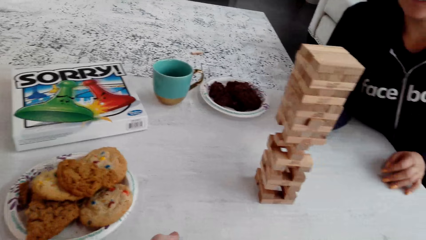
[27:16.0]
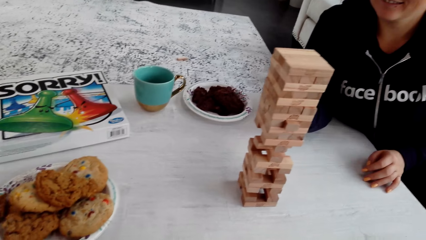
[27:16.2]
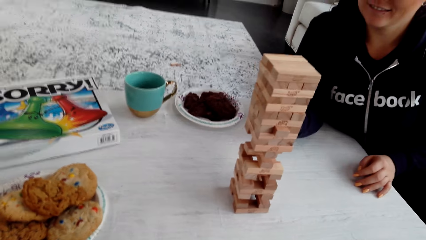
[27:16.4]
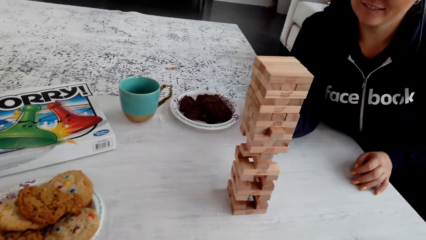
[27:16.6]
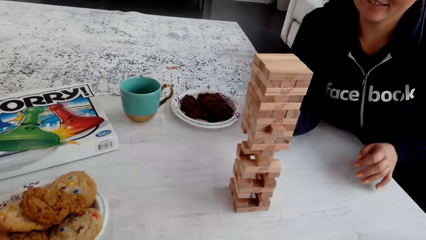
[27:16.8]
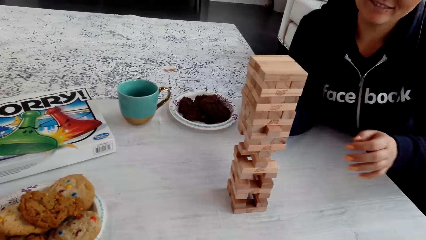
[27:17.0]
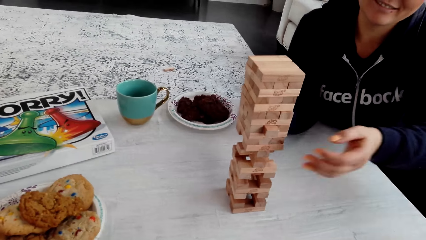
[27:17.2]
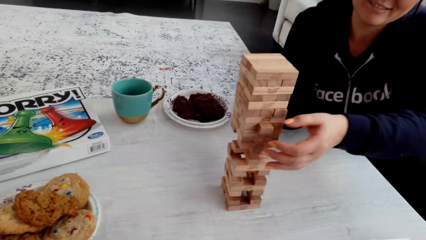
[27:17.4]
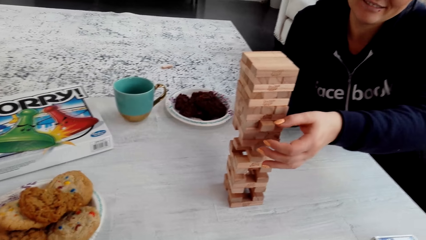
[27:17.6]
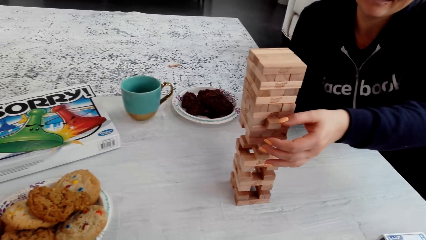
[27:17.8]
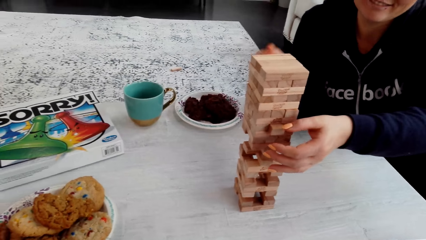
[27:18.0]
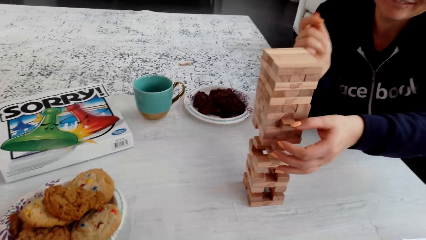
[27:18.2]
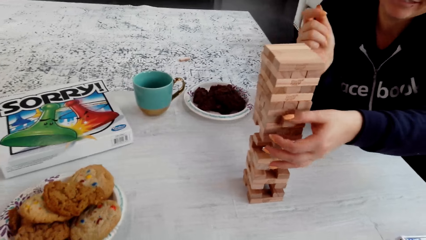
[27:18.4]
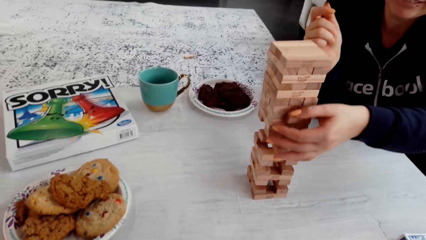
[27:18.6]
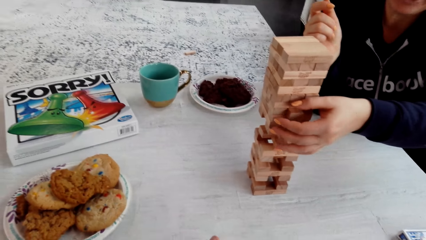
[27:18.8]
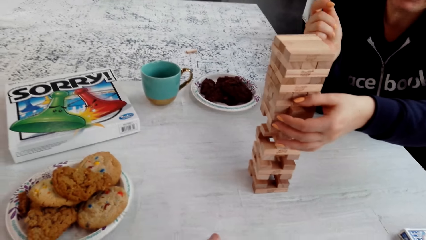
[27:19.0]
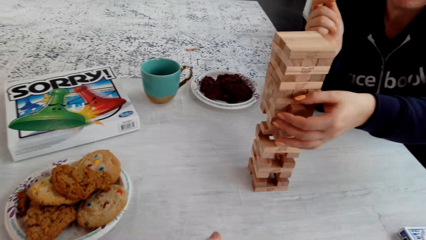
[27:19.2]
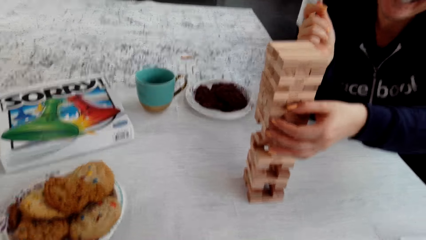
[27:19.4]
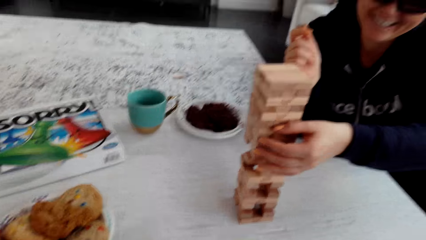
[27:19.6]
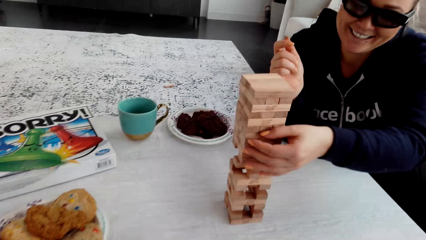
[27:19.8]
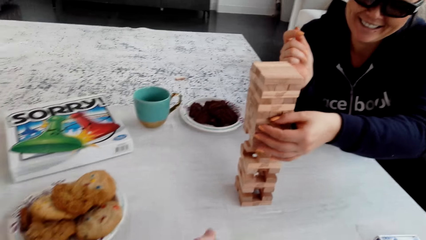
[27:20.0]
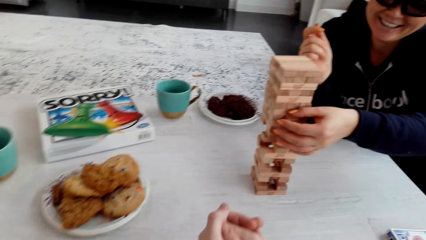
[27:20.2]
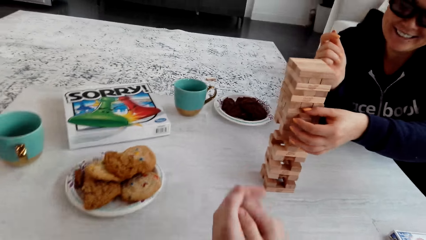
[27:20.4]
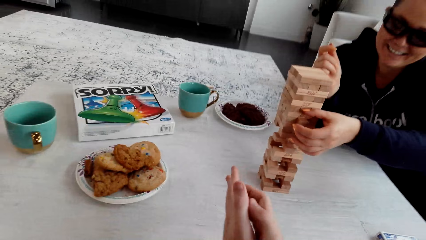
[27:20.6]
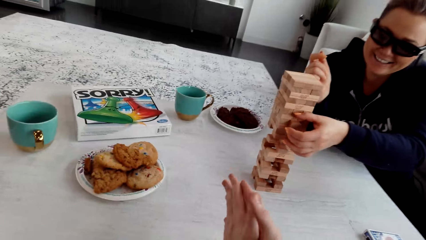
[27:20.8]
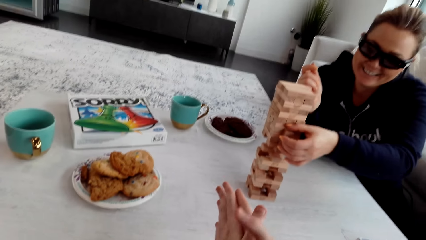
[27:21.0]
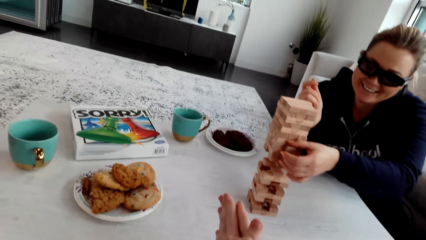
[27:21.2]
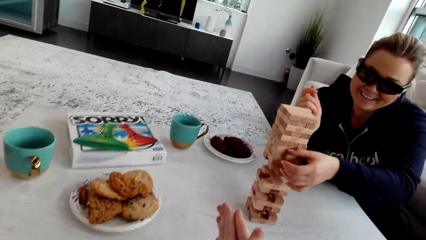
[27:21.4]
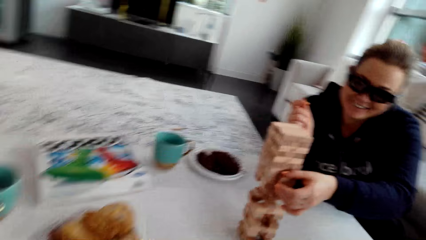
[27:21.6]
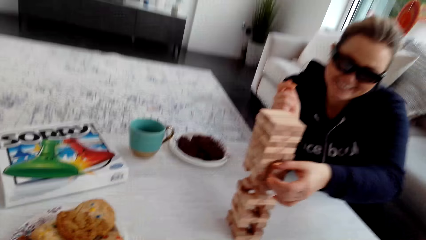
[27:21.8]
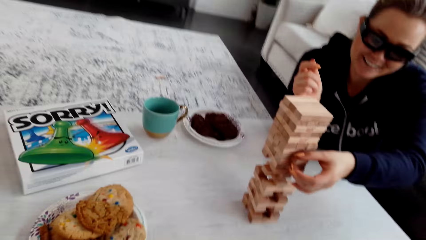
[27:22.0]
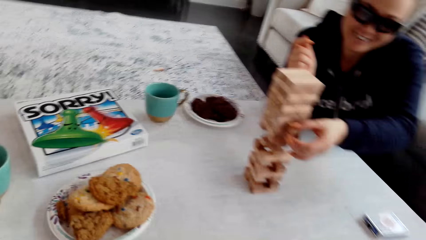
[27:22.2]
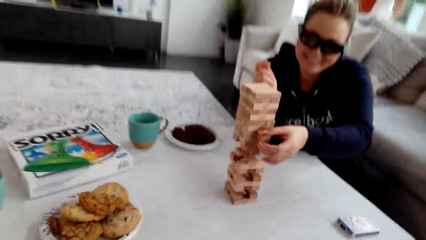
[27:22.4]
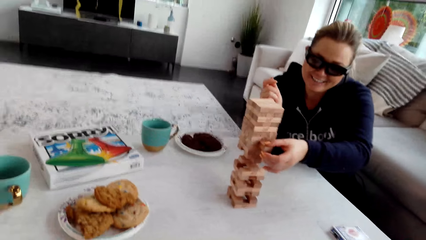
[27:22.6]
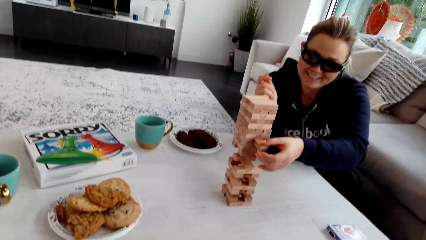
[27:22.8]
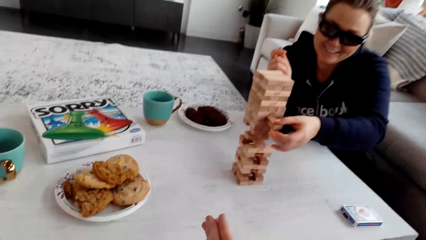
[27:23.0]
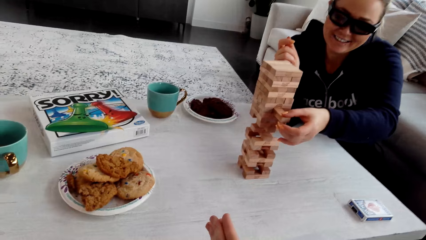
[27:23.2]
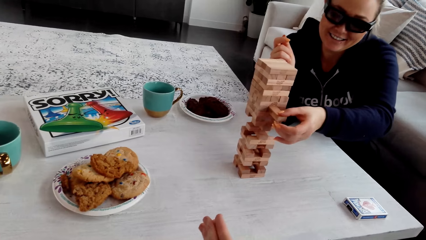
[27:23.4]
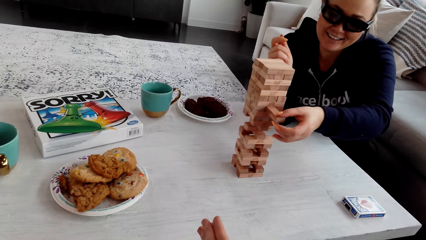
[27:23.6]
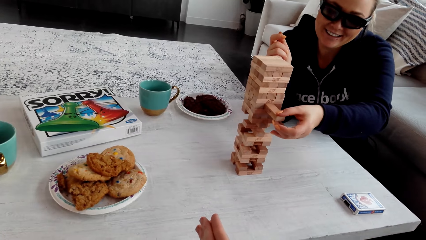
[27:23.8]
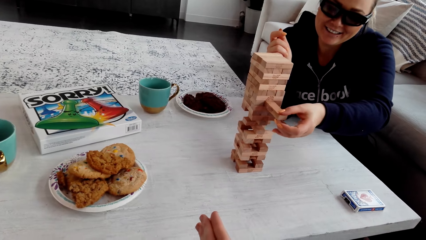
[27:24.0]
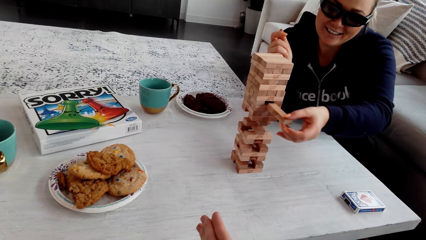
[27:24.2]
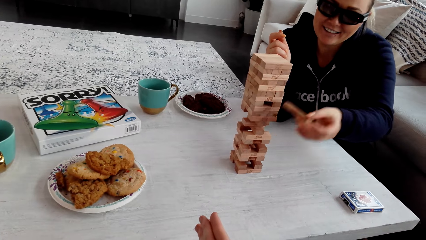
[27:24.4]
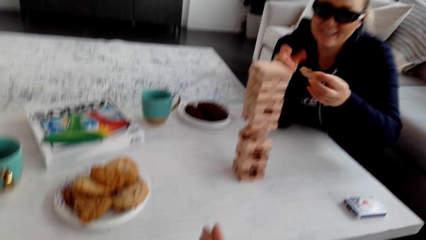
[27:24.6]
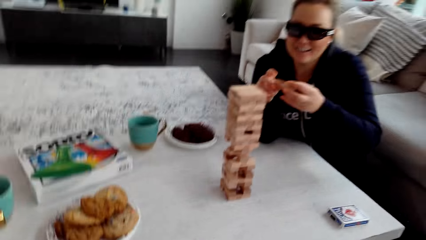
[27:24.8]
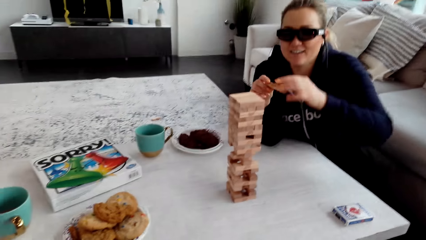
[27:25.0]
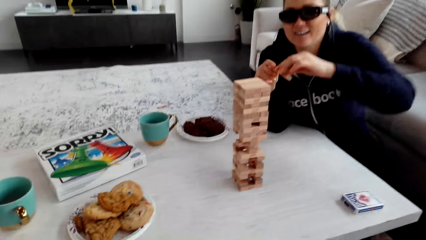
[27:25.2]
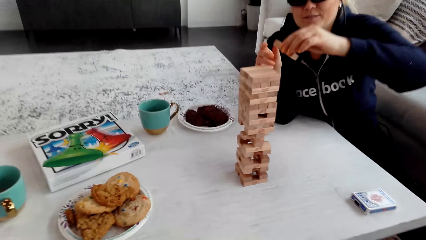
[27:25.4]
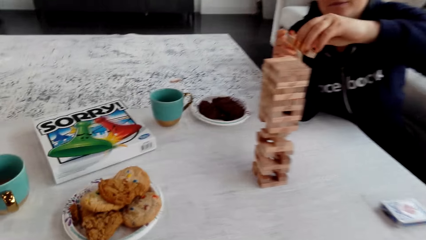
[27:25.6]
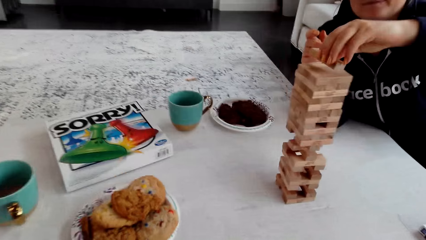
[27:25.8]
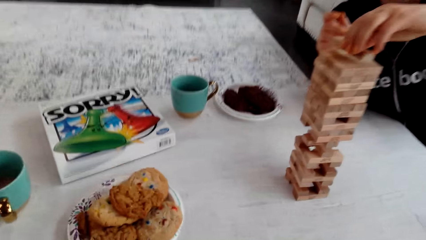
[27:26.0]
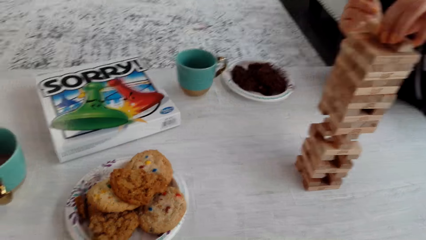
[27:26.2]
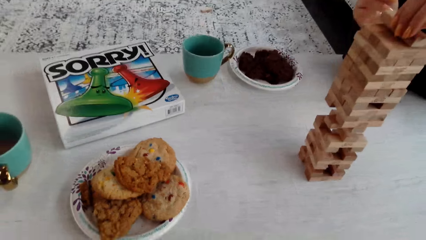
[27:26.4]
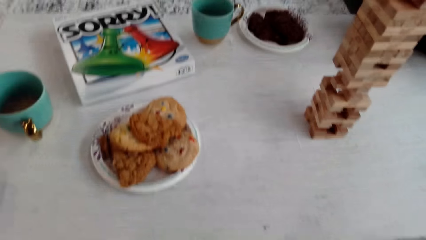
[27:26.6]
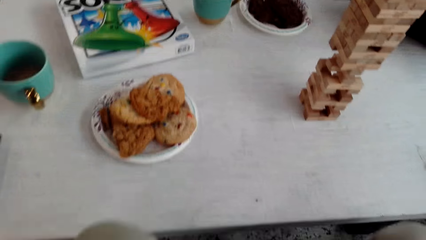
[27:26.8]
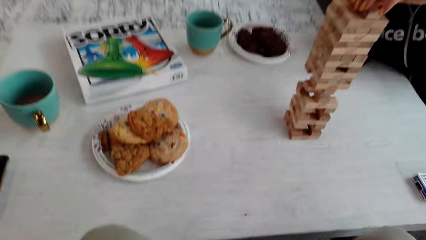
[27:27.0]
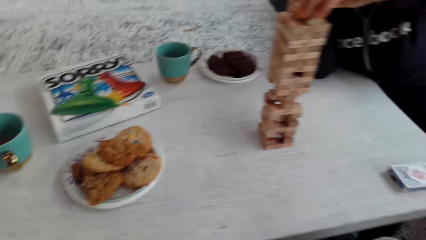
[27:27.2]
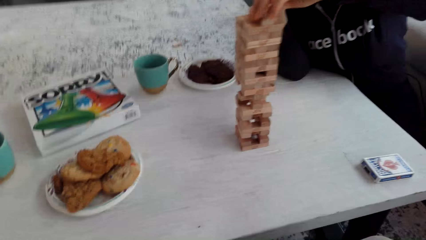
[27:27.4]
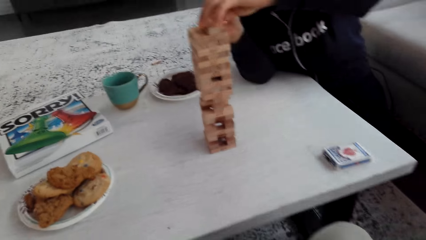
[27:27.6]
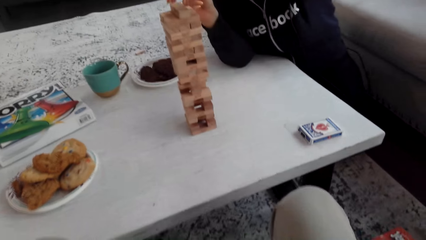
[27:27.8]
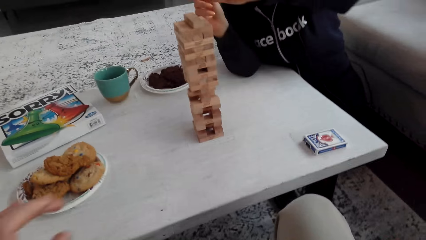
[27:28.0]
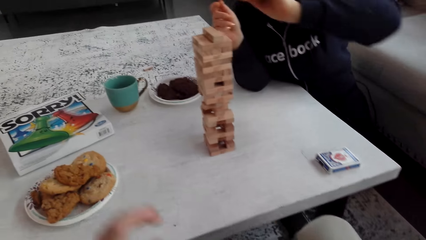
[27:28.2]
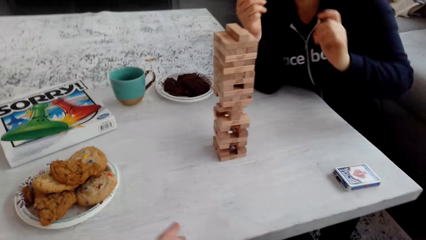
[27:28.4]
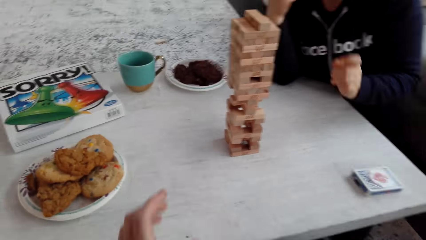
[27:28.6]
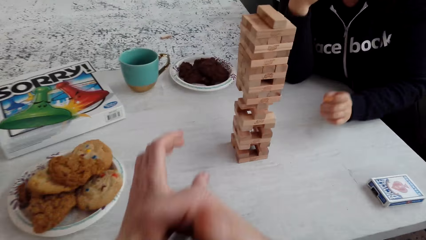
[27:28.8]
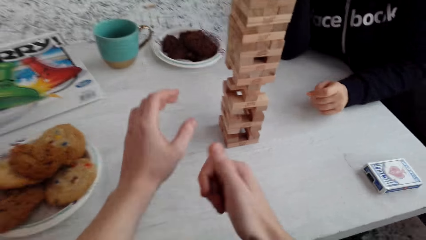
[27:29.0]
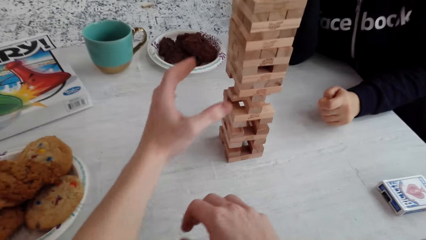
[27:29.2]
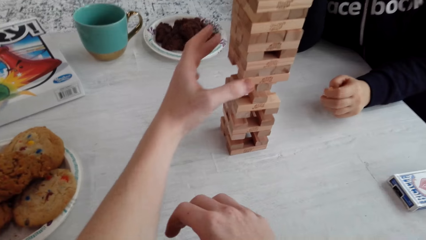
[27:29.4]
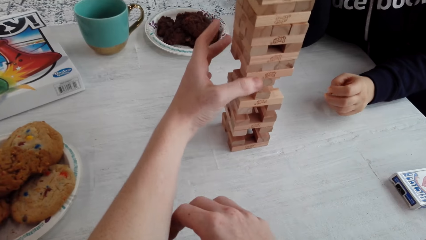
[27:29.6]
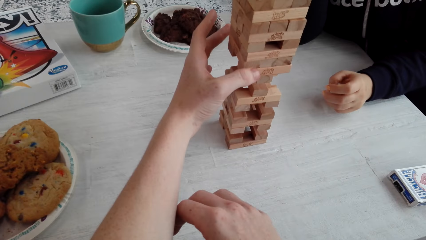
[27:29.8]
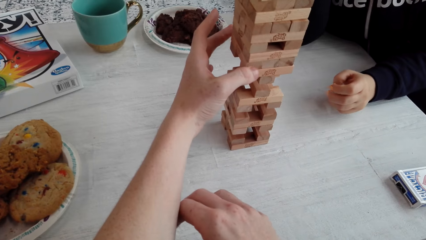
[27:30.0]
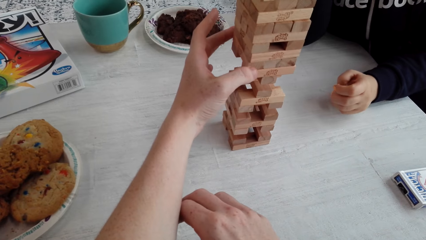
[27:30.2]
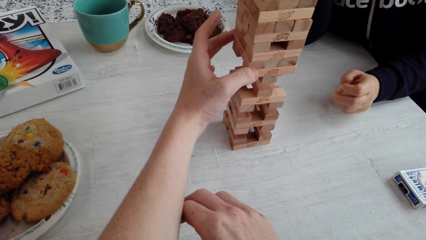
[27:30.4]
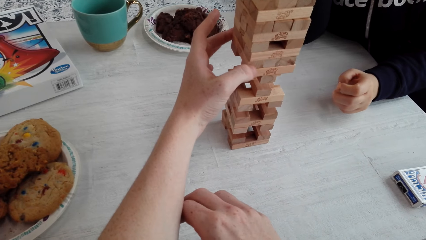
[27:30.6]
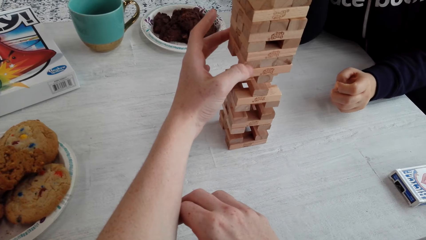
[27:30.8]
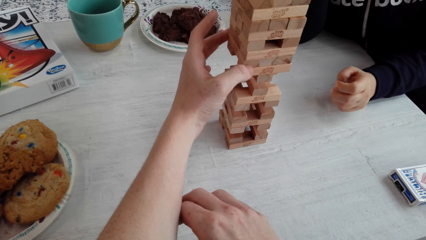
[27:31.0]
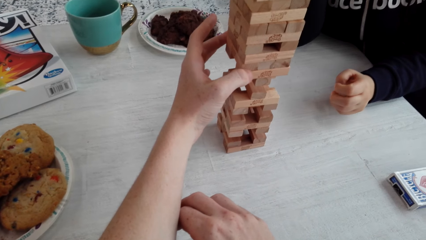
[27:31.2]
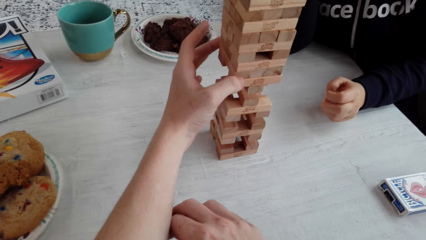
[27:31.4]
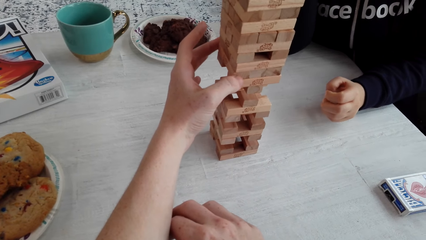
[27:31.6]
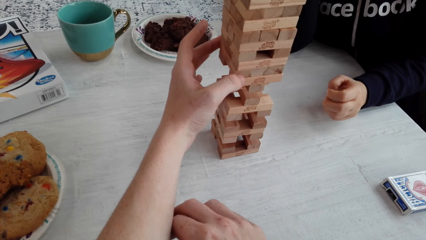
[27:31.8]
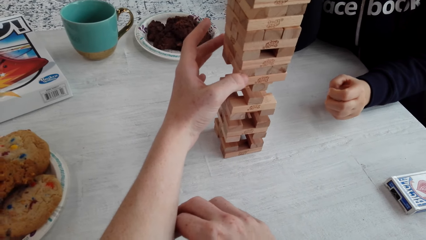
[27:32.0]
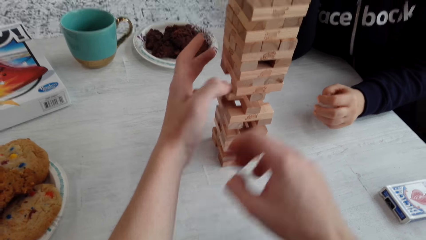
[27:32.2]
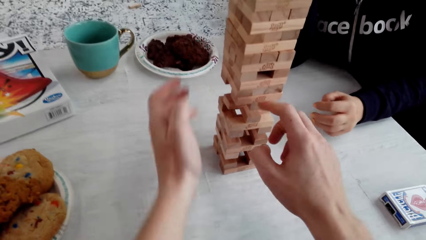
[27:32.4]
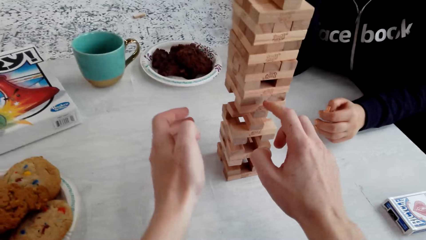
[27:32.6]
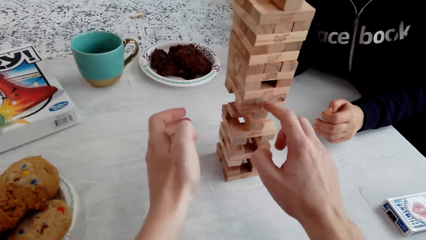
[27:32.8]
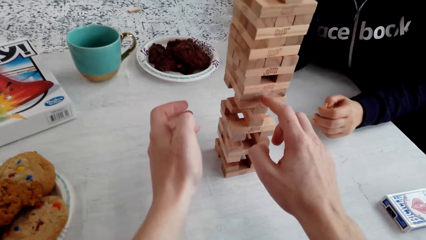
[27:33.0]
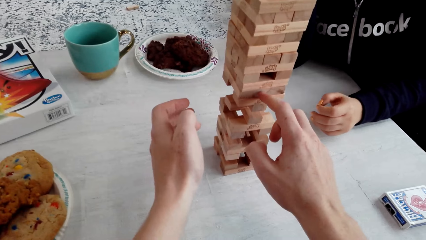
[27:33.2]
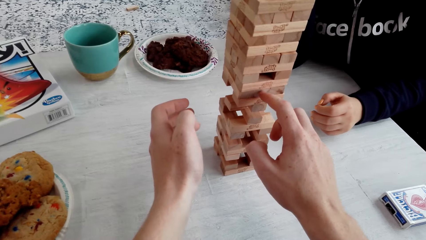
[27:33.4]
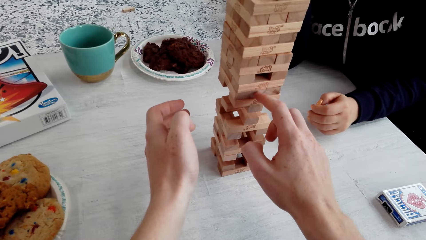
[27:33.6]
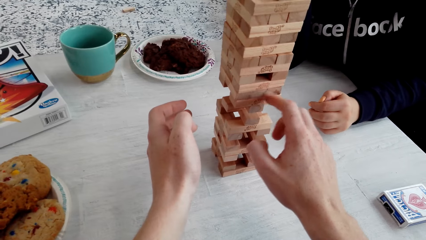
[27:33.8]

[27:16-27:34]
A woman plays. She talks to the camera wearer. She removes the wooden jenga piece with her left hand. The camera wearer laughs. The woman removes the wooden jenga piece with her left hand. She removes it again. The camera wearer talks to the woman. The woman puts the wooden jenga piece on the top of the jenga with her left hand. The camera wearer talks to the woman. He plays. He removes a piece of jenga block.
